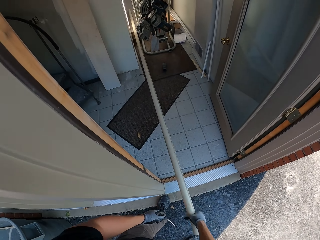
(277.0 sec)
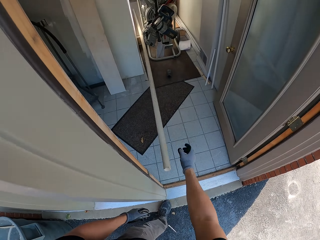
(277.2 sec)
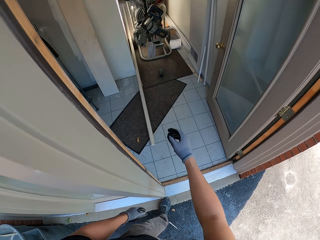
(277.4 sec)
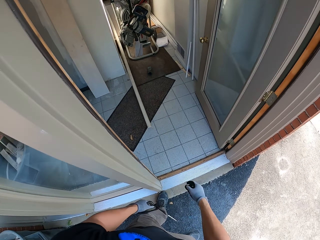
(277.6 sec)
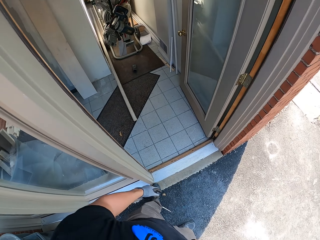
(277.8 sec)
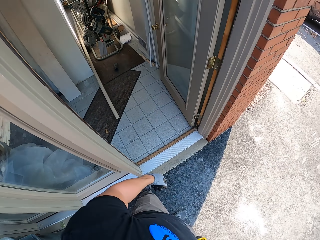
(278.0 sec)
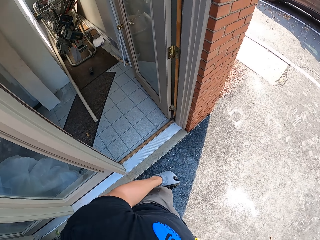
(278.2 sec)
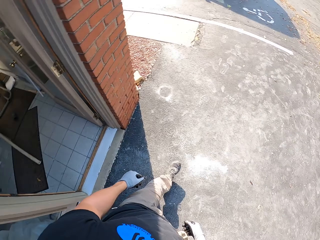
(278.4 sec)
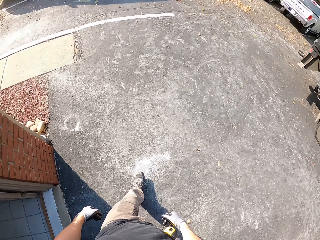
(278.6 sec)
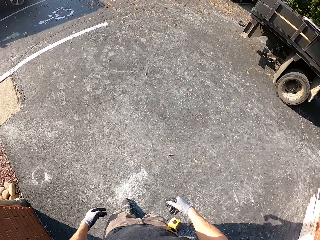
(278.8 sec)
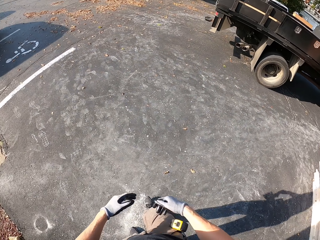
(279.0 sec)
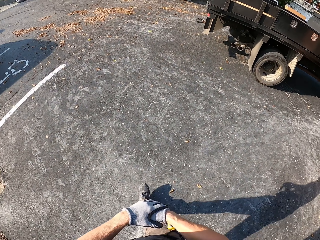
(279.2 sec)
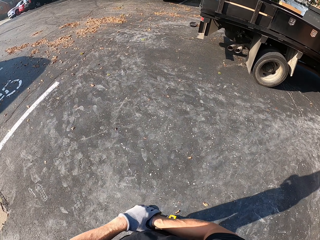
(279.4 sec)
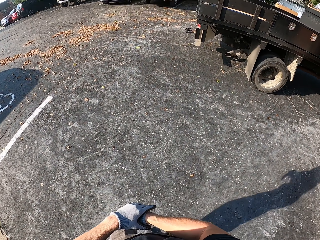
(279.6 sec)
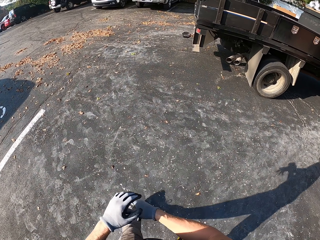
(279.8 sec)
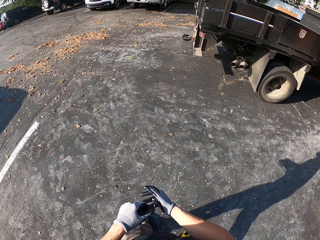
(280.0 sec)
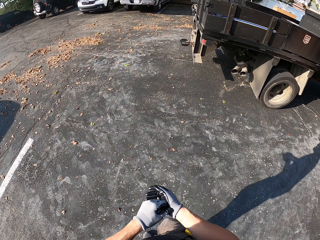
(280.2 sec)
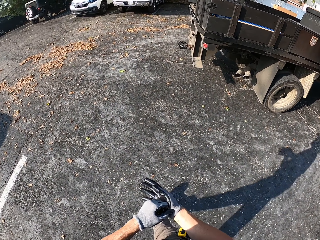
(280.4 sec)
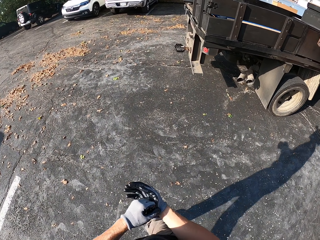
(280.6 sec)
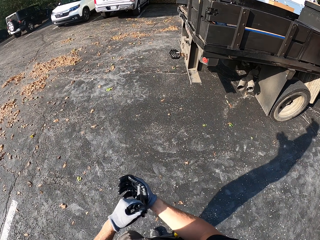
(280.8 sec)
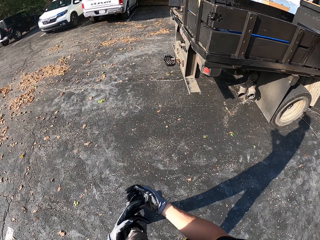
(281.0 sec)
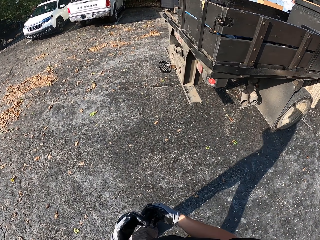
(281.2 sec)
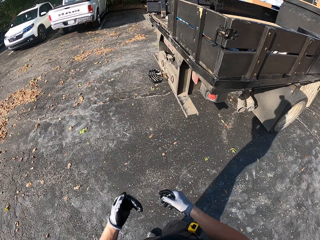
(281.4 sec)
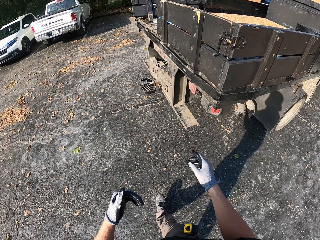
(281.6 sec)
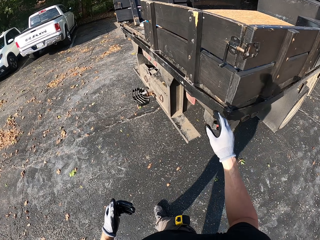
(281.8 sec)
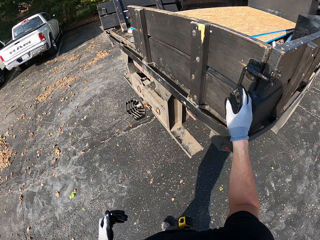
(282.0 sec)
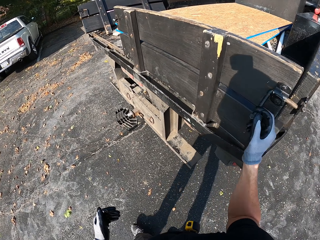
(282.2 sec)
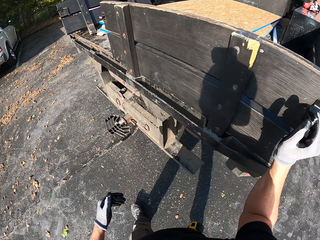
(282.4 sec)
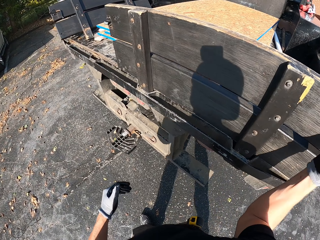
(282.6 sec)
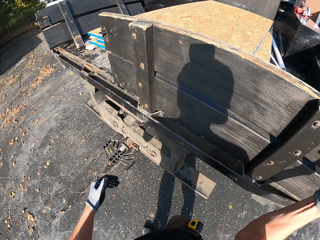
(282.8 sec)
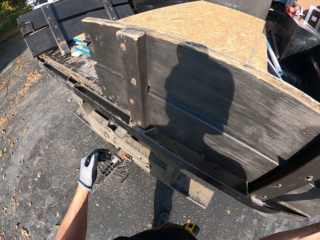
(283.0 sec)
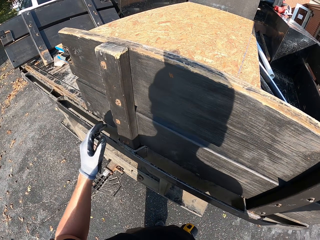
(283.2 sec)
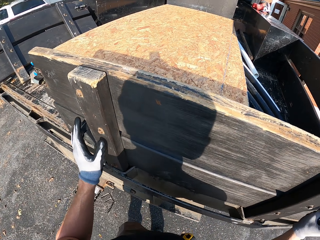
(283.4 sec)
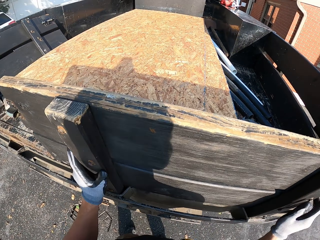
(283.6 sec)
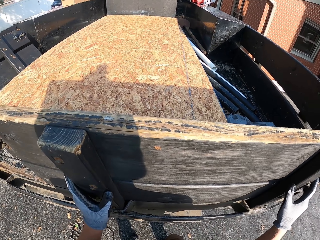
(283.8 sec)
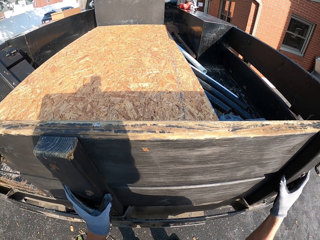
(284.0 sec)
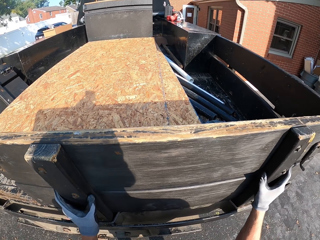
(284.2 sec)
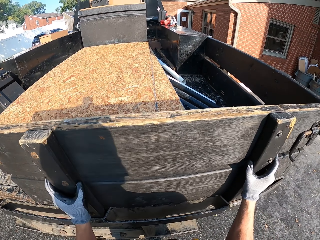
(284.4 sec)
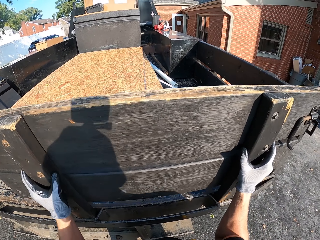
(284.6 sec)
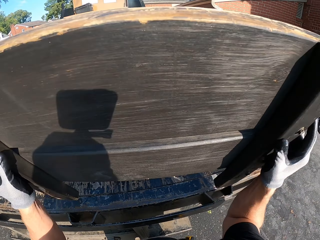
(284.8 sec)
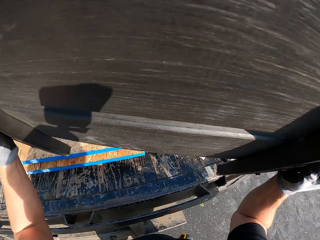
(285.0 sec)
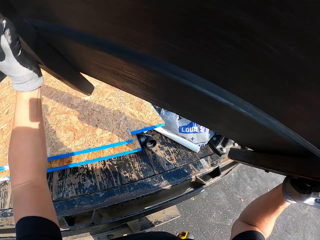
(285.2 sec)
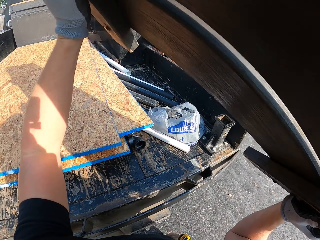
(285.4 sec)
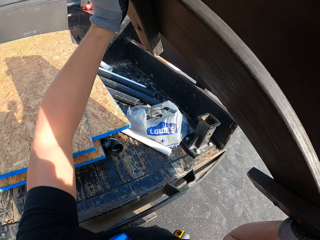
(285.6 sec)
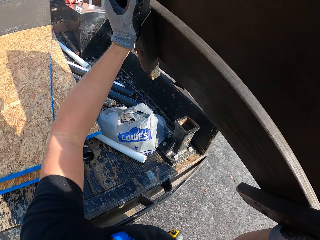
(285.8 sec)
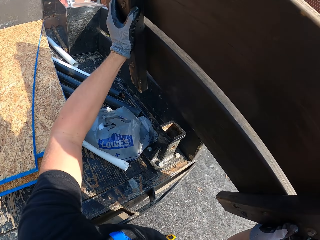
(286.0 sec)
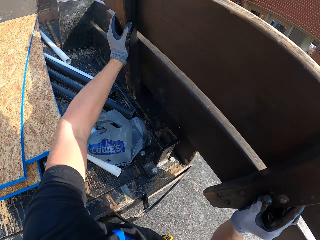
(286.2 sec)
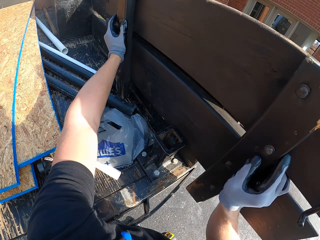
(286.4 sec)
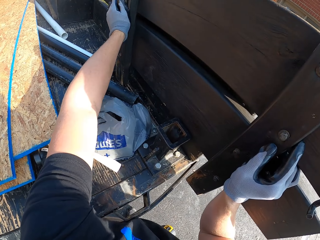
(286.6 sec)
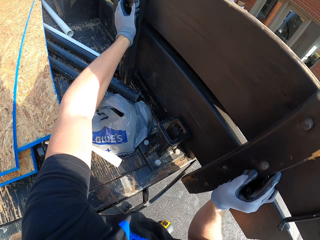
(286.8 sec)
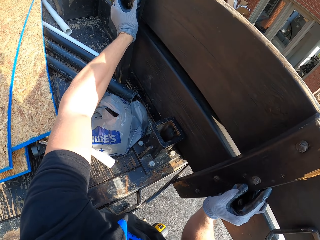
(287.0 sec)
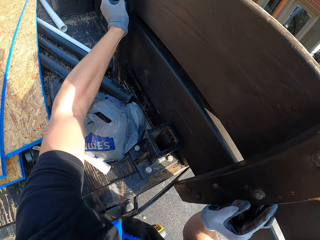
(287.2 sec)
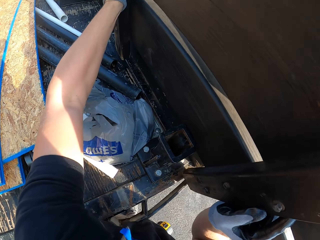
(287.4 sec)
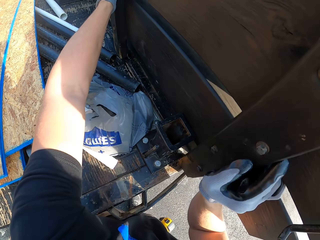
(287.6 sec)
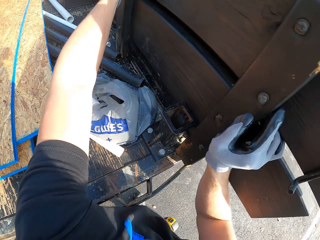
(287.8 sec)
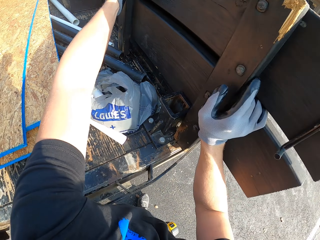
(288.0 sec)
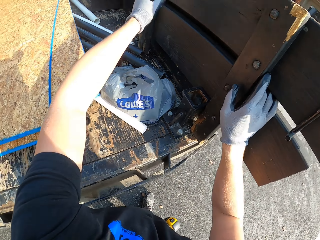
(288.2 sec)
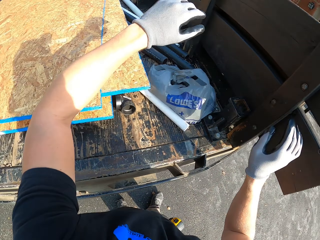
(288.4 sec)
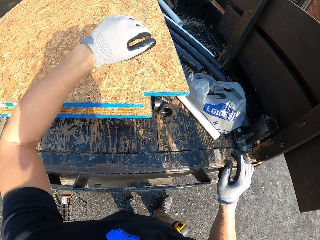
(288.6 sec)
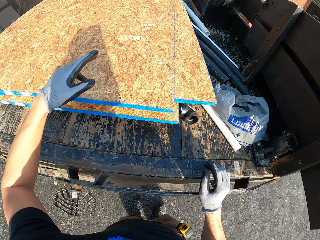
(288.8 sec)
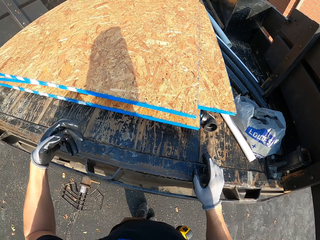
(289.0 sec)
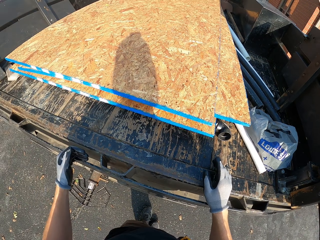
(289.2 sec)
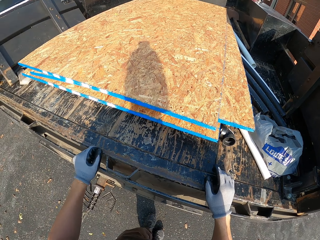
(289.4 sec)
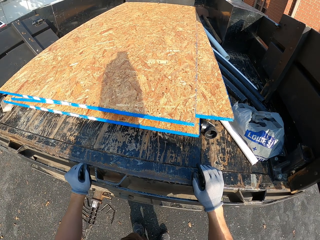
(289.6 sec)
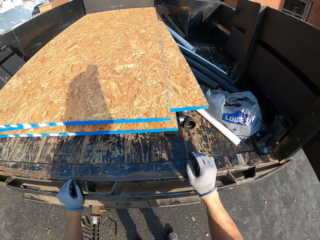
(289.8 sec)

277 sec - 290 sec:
The camera wearer puts the pole inside the house. They walk around. They adjust the right glove. They unlock the back of the vehicle. They remove the back door of a truck. They put the wood down.

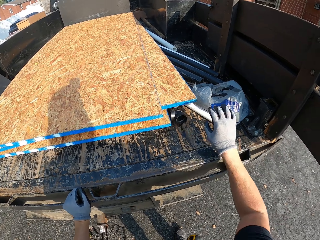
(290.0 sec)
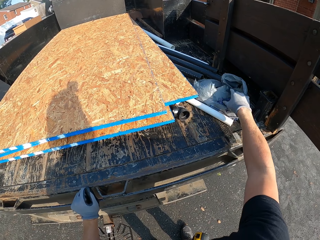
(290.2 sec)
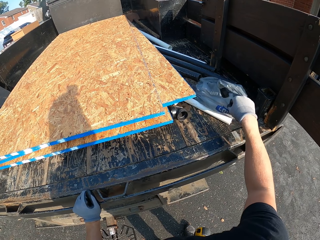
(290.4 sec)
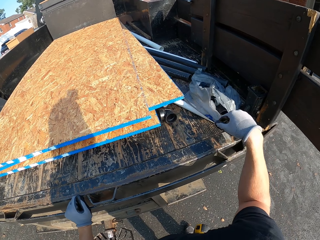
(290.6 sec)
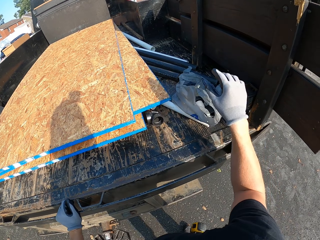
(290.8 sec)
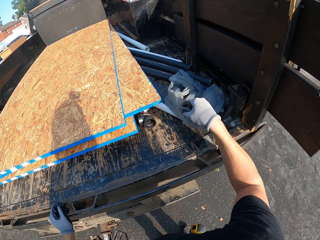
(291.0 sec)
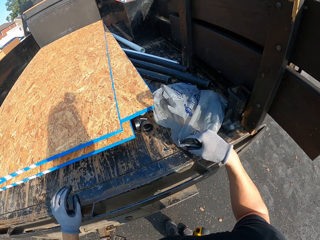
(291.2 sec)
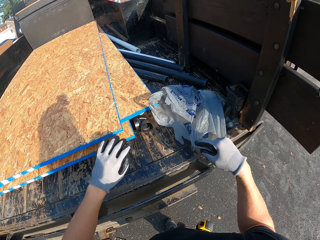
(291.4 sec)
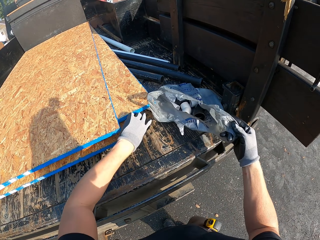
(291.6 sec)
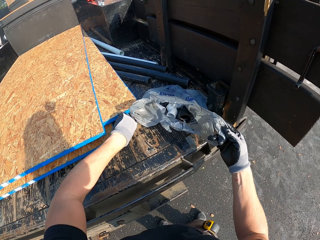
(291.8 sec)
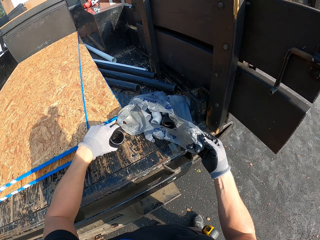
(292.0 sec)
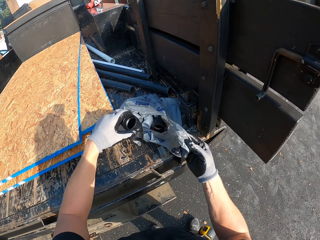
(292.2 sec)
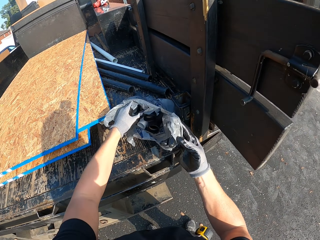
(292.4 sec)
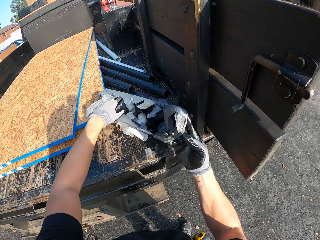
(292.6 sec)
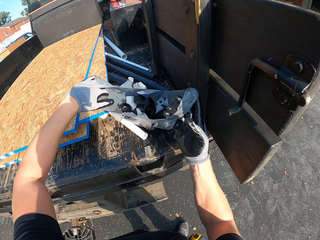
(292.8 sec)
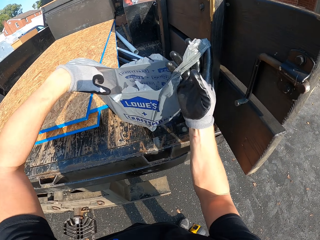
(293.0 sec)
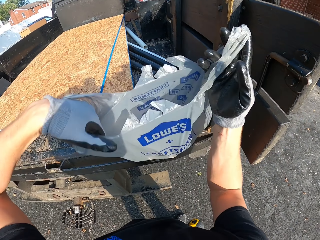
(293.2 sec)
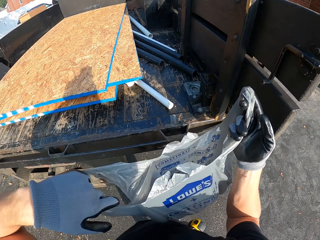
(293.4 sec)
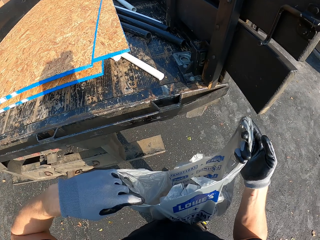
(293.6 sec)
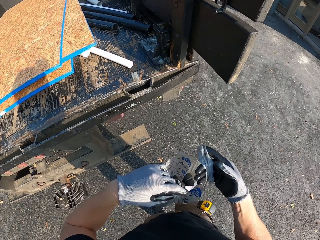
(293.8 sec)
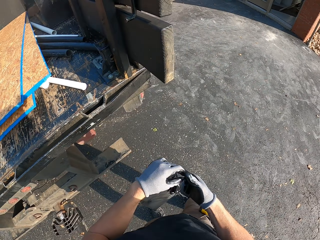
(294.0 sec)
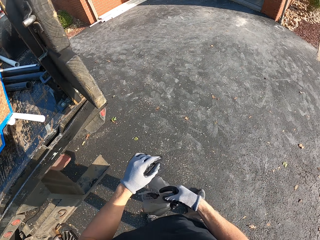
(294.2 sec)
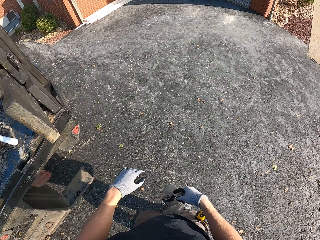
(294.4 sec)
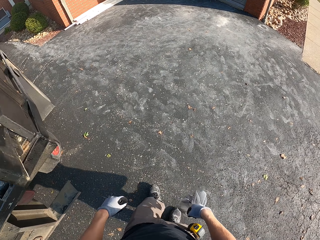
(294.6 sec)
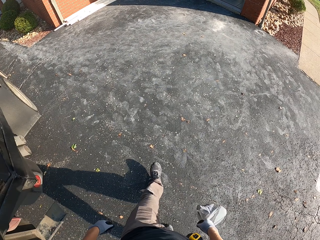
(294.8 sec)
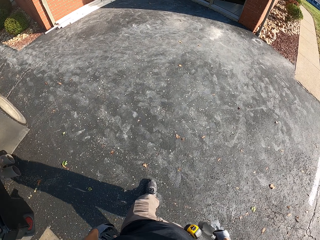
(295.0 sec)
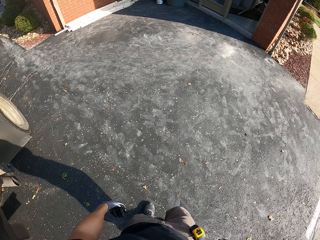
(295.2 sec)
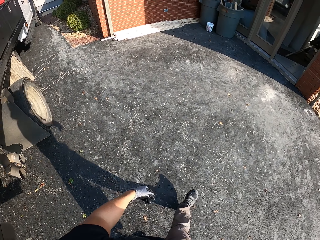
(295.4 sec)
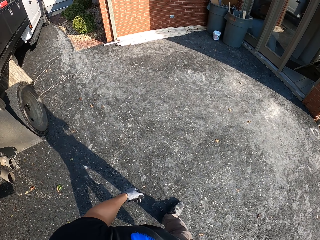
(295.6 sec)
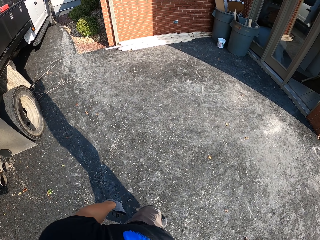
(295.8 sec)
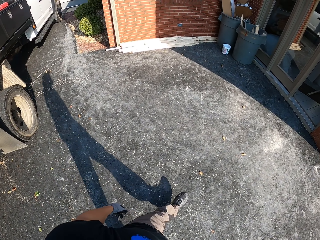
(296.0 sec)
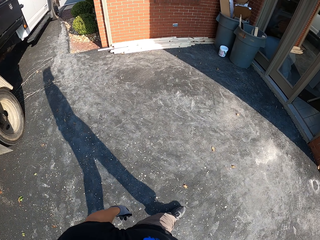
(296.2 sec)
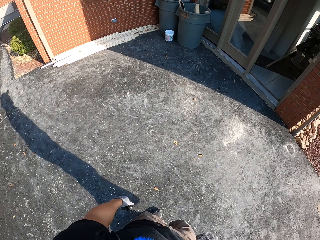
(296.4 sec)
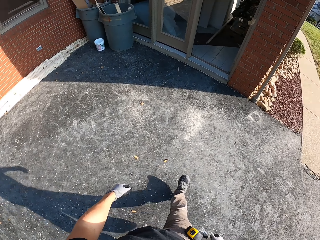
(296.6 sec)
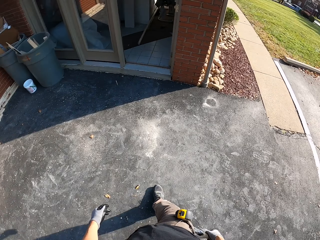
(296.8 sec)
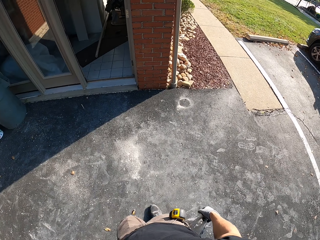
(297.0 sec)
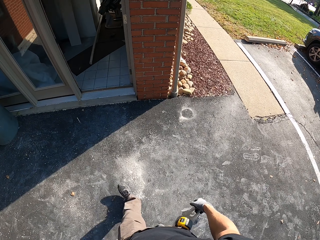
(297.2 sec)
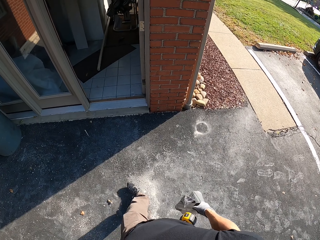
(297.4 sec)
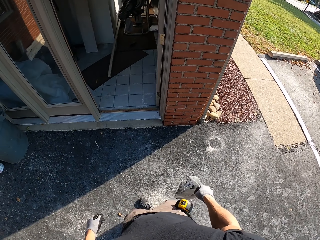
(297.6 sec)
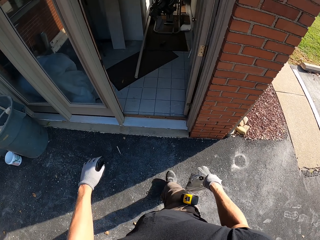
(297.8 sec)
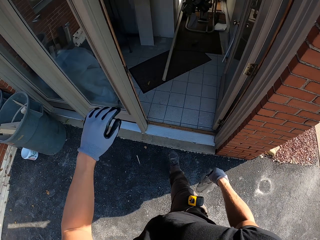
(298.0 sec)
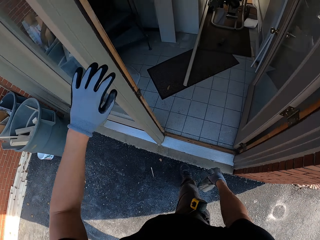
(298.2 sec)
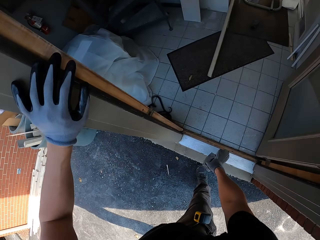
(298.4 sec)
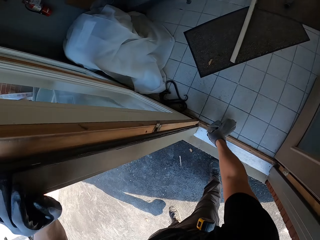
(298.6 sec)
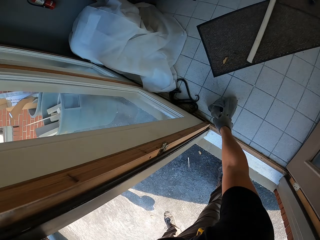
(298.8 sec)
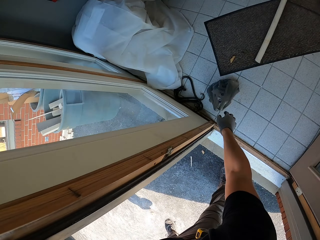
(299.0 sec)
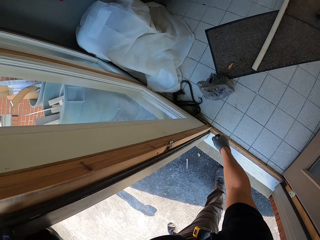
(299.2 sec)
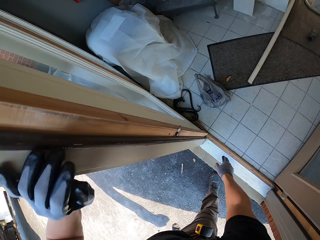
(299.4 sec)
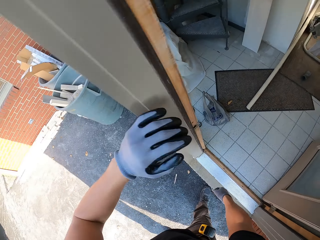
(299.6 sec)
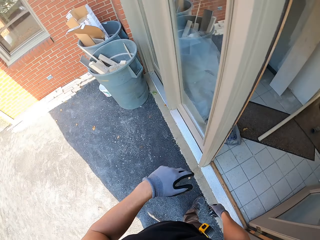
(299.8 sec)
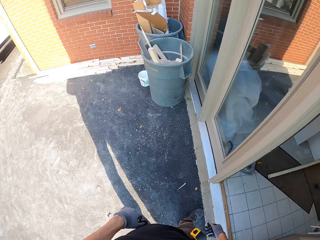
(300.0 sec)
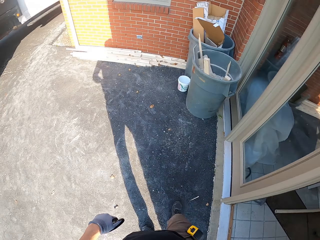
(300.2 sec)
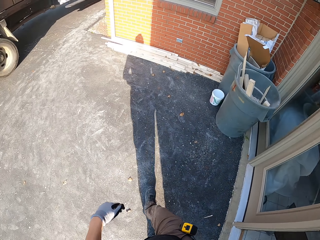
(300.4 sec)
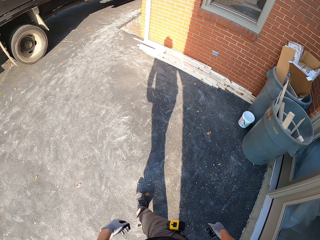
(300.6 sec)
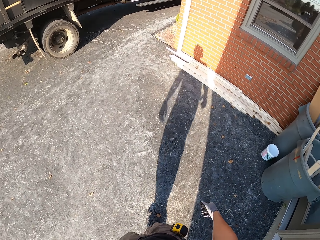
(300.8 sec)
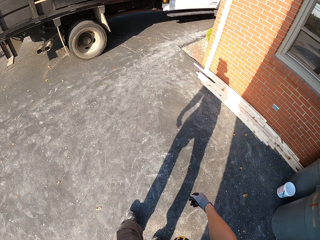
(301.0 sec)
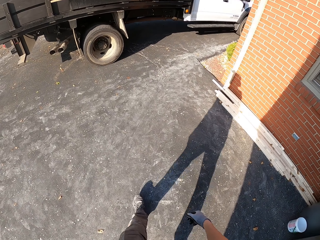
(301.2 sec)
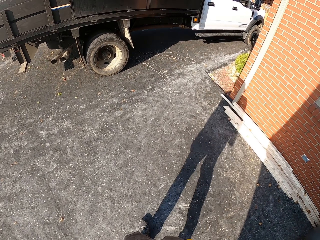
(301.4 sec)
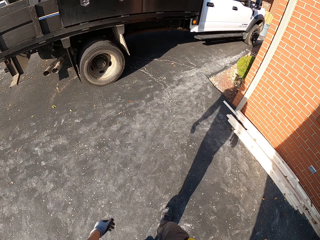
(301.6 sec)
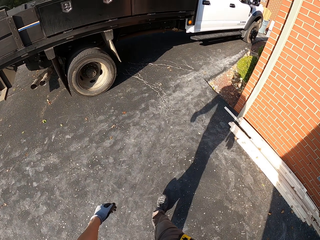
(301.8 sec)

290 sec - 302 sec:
The camera wearer holds a paper. They pick up something. They put something in the paper. They place a piece of a pipe in a carriage. They pick up the paper. They take up the carriage. They walk to the room. They drop the paper on the floor. They place the carriage on the floor of the house. They walk to the other side of the house.
